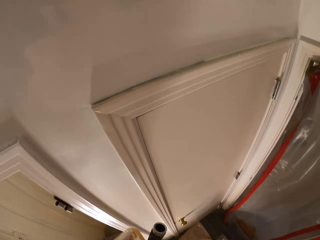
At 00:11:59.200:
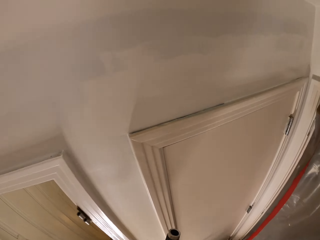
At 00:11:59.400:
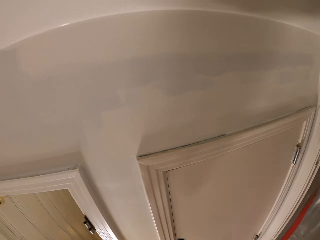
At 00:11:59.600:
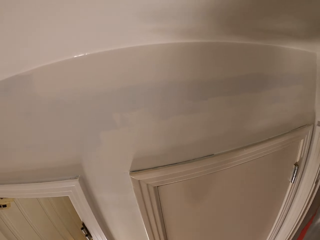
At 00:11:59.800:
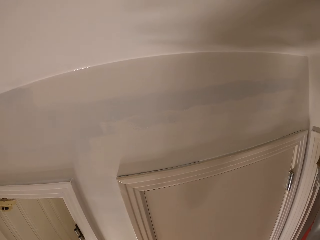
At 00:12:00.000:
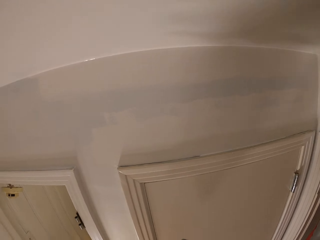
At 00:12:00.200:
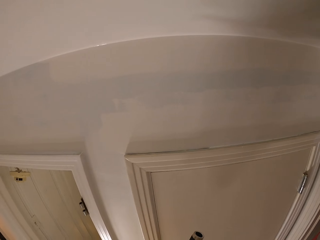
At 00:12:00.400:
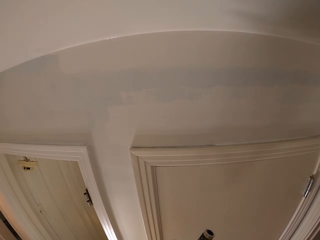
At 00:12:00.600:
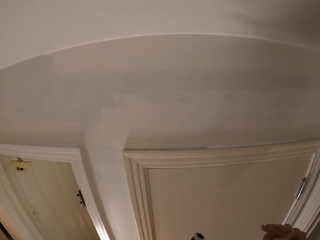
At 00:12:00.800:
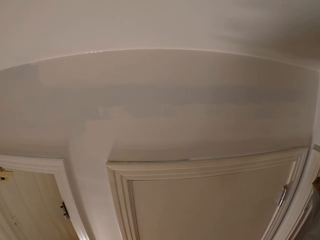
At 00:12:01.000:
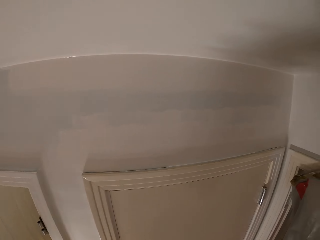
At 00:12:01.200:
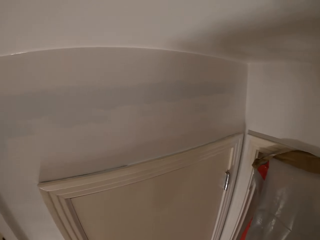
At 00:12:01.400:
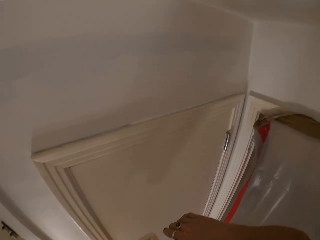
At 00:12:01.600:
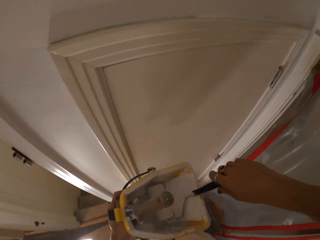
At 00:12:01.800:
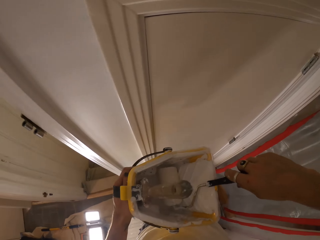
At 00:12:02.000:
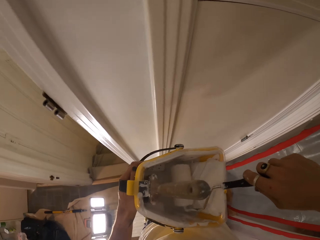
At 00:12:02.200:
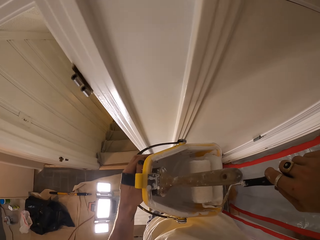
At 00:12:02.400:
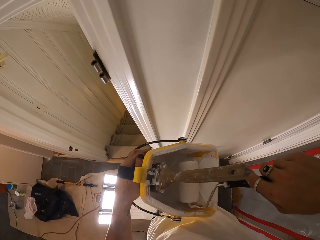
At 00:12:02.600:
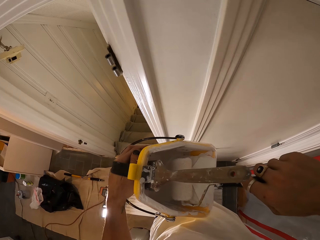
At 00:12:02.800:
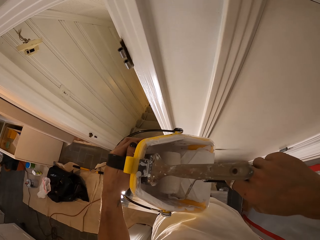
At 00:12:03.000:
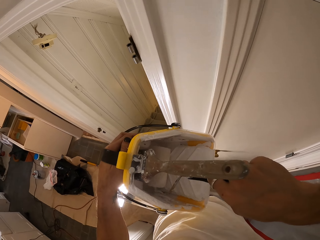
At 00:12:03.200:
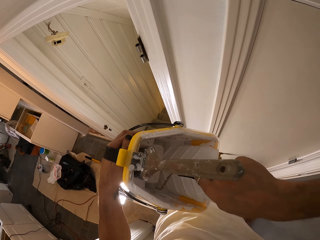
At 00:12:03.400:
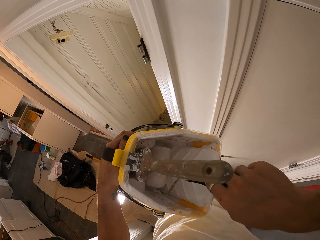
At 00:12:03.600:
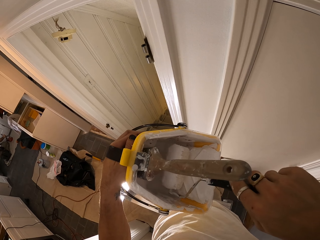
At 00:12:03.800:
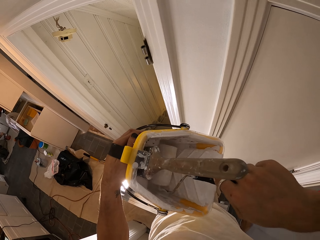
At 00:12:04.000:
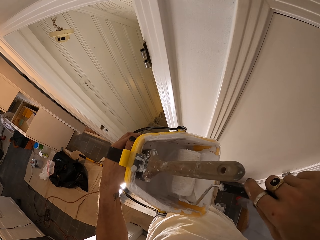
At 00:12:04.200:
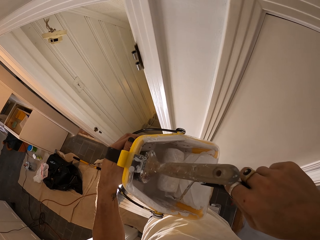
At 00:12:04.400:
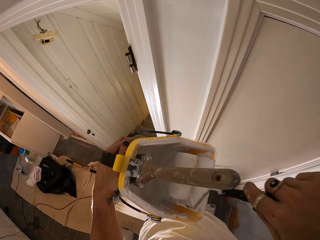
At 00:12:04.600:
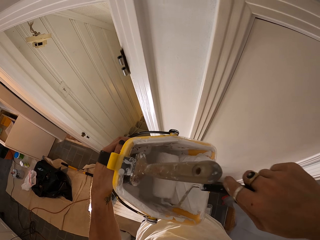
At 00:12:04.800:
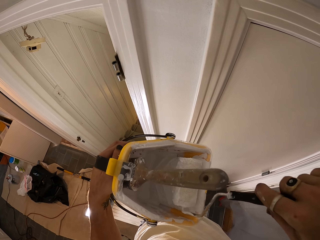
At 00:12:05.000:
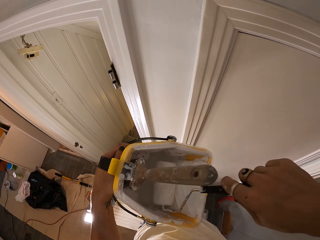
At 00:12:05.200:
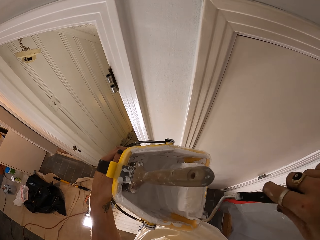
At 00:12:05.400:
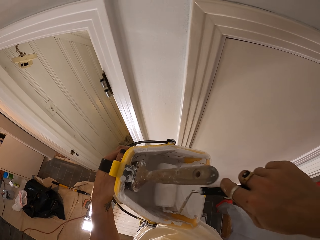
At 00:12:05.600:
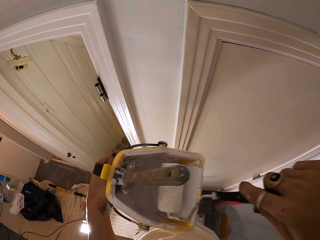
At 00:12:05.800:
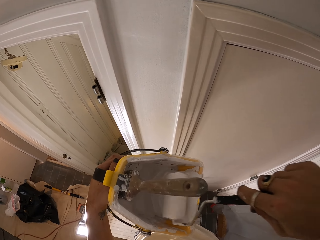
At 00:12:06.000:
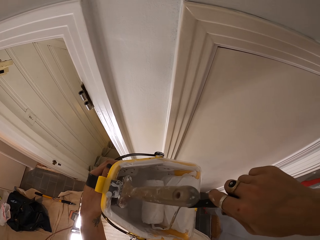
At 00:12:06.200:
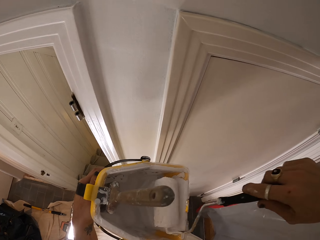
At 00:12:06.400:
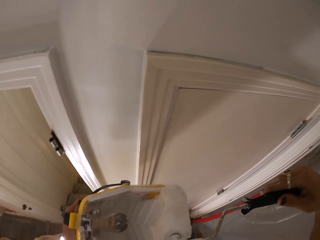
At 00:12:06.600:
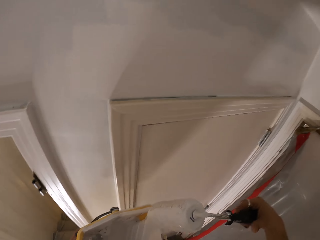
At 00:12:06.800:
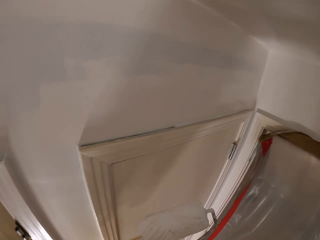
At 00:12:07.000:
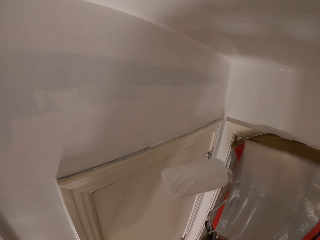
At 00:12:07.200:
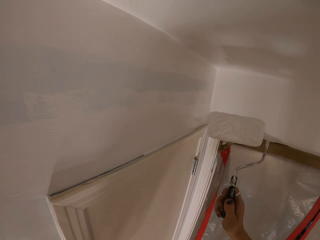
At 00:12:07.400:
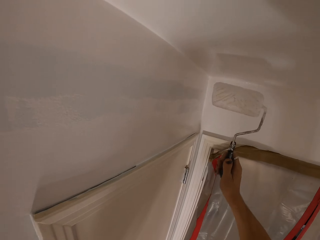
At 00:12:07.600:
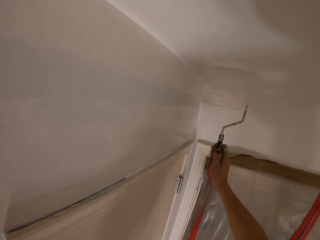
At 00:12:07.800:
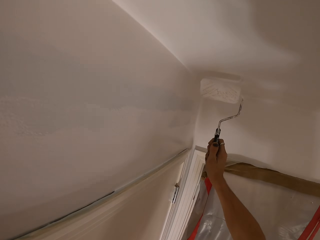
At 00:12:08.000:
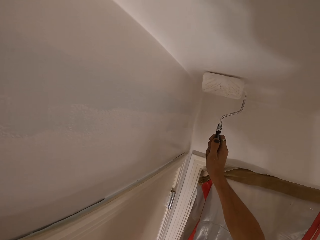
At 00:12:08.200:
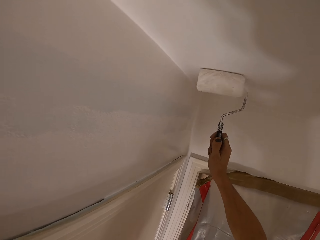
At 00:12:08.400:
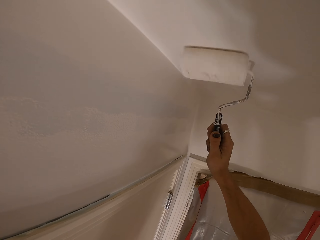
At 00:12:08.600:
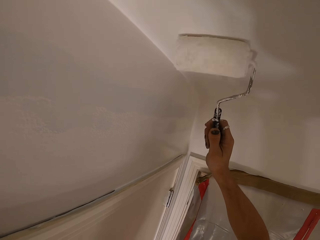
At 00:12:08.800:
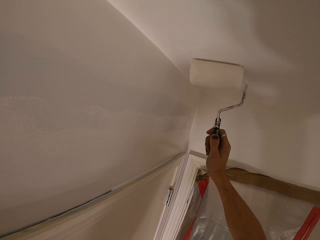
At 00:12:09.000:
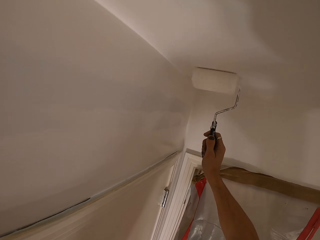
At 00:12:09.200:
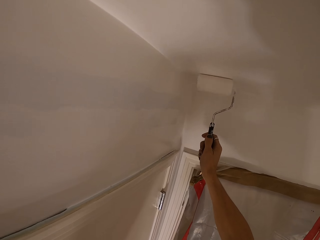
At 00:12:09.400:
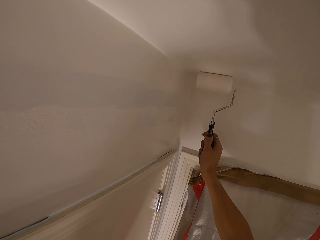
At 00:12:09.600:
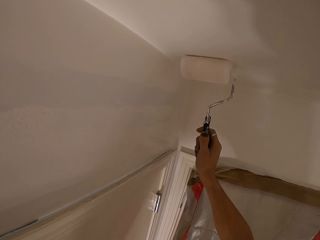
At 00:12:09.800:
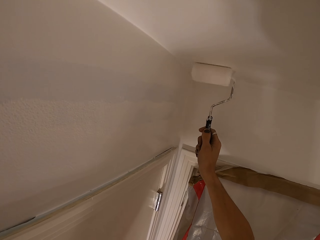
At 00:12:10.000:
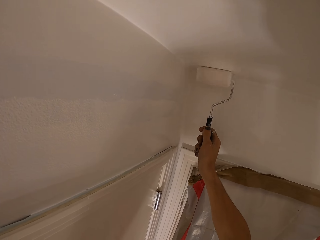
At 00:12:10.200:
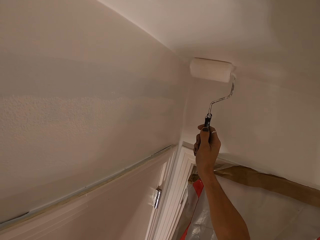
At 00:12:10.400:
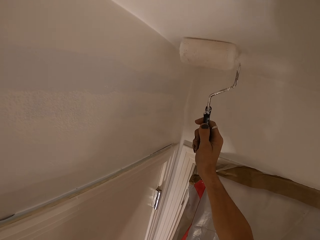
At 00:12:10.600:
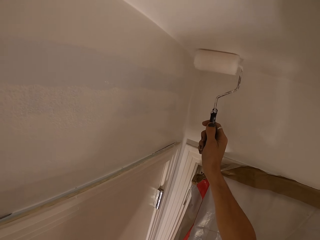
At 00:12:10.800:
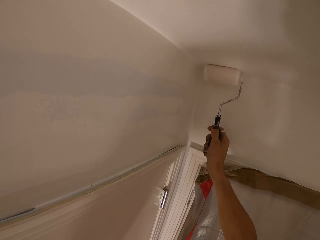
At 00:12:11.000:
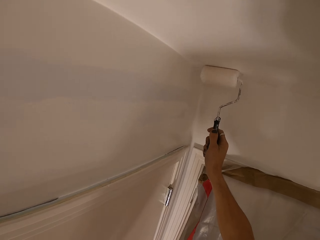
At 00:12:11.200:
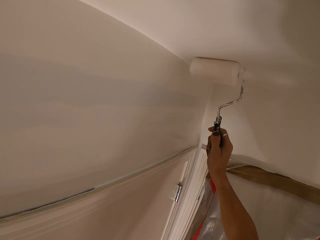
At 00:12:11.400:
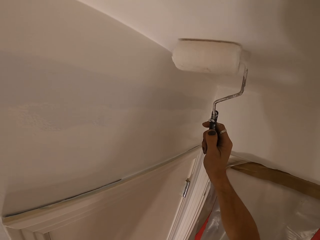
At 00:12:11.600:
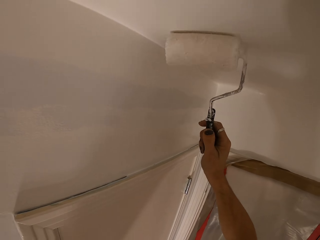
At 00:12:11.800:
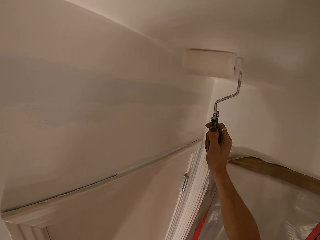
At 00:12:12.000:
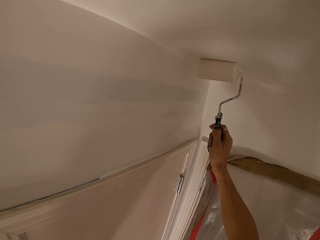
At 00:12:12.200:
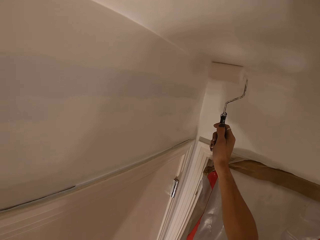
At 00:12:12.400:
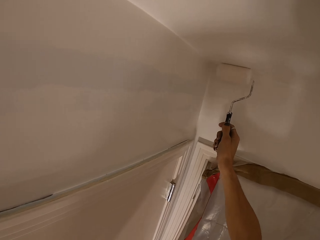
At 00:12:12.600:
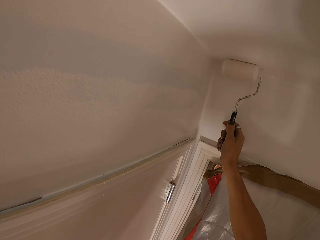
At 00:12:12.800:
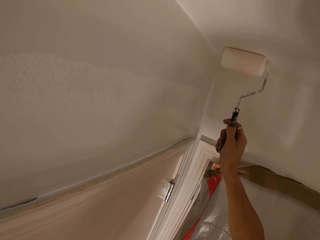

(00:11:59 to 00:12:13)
The camera wearer wipes his hand to the trouser. He picks up a brush. He takes a roller. He paints a wall.

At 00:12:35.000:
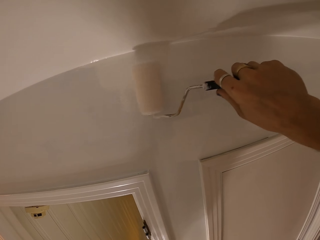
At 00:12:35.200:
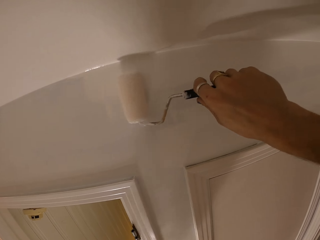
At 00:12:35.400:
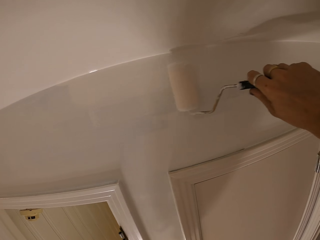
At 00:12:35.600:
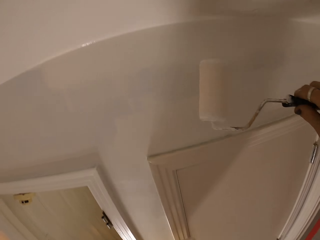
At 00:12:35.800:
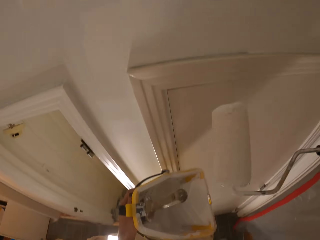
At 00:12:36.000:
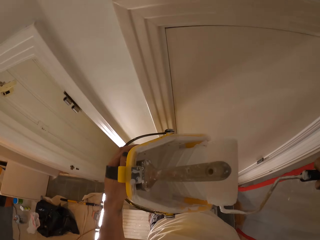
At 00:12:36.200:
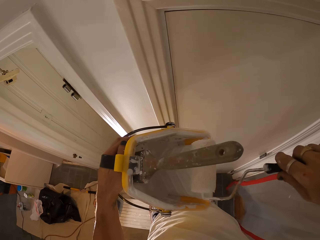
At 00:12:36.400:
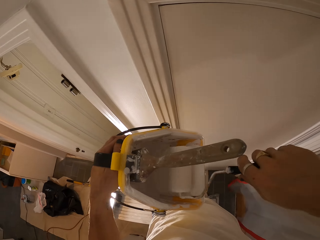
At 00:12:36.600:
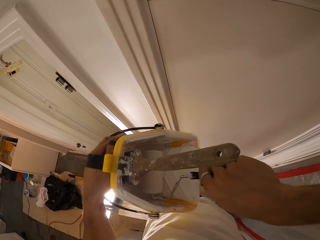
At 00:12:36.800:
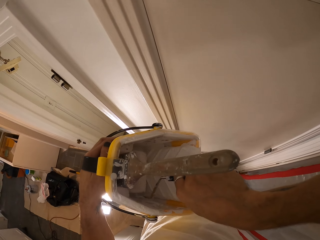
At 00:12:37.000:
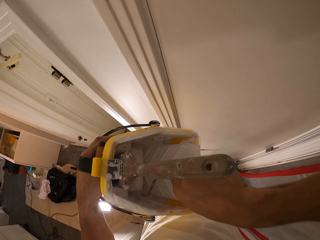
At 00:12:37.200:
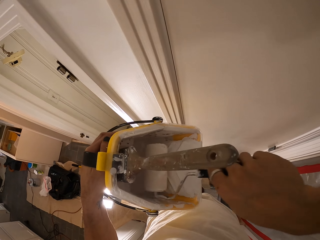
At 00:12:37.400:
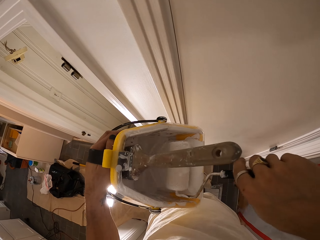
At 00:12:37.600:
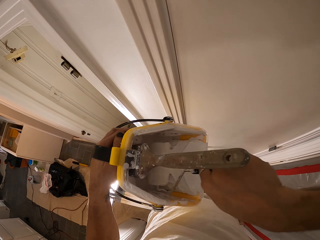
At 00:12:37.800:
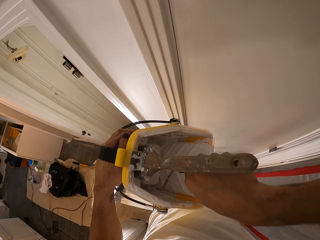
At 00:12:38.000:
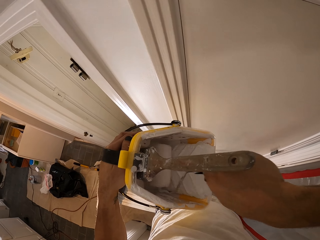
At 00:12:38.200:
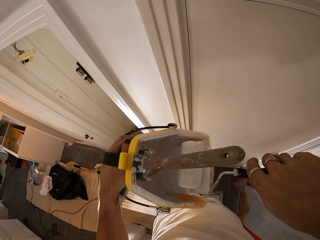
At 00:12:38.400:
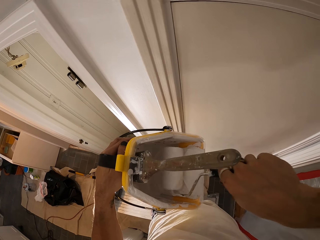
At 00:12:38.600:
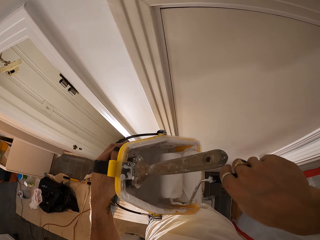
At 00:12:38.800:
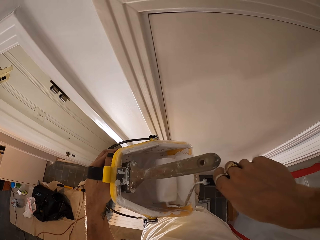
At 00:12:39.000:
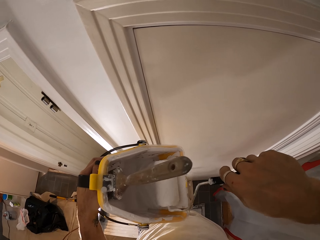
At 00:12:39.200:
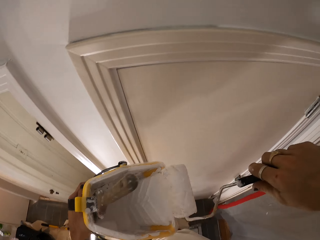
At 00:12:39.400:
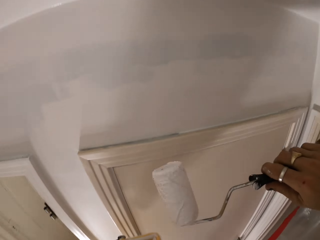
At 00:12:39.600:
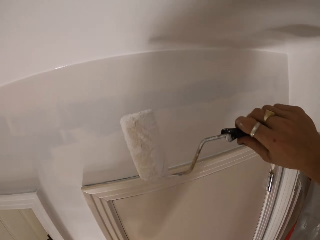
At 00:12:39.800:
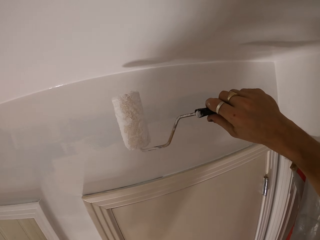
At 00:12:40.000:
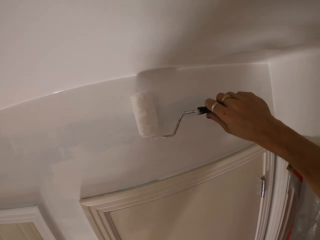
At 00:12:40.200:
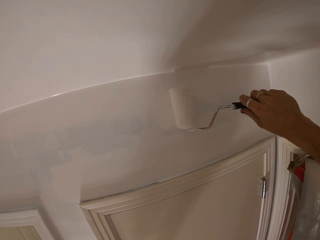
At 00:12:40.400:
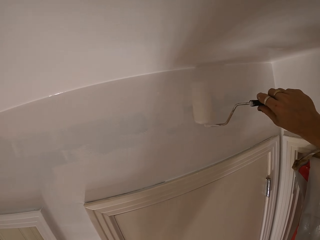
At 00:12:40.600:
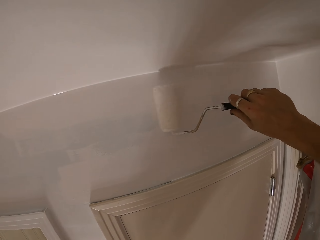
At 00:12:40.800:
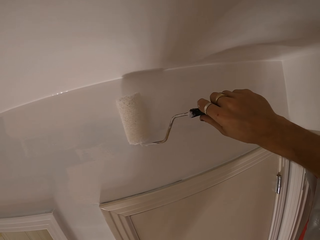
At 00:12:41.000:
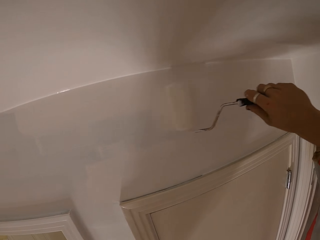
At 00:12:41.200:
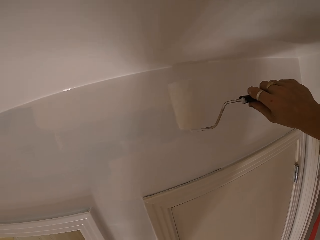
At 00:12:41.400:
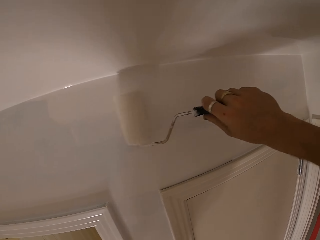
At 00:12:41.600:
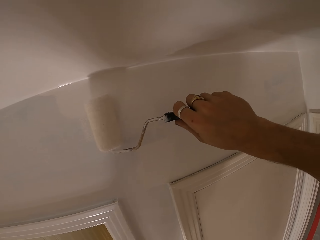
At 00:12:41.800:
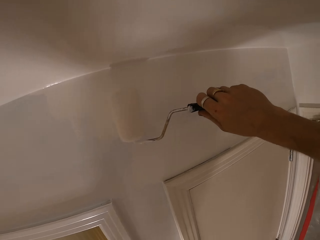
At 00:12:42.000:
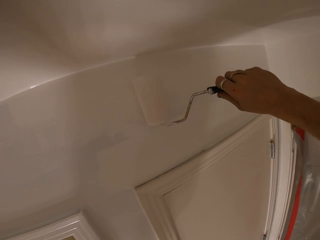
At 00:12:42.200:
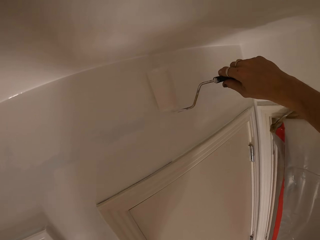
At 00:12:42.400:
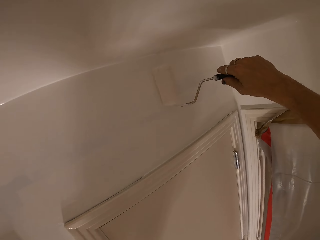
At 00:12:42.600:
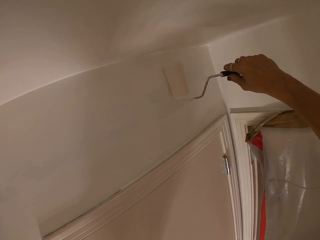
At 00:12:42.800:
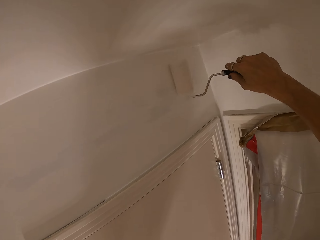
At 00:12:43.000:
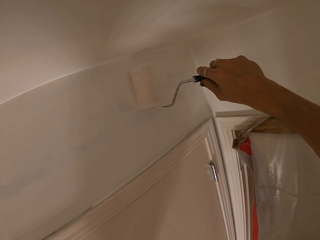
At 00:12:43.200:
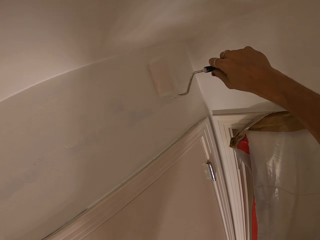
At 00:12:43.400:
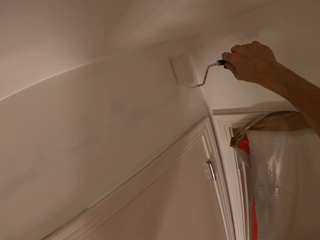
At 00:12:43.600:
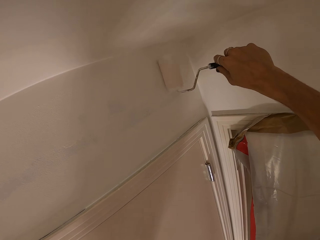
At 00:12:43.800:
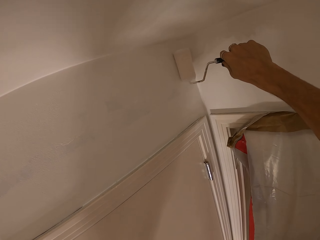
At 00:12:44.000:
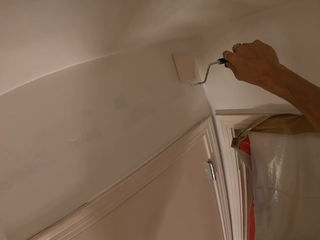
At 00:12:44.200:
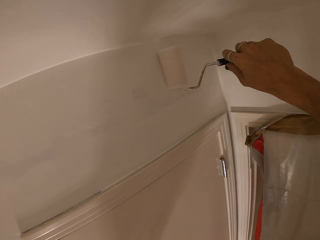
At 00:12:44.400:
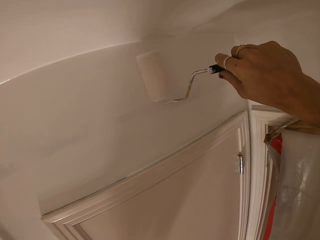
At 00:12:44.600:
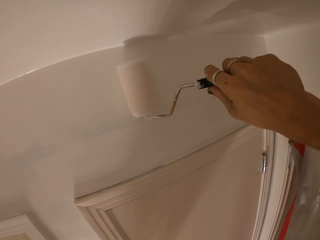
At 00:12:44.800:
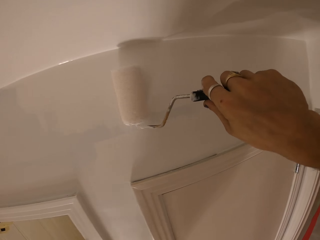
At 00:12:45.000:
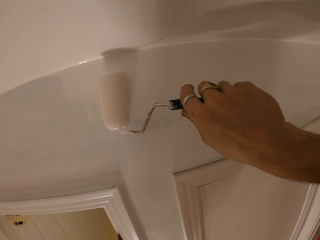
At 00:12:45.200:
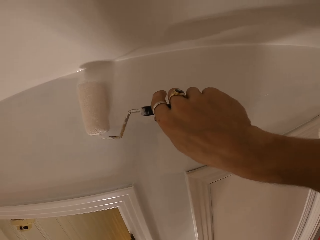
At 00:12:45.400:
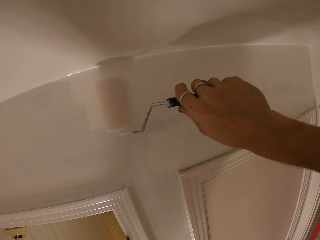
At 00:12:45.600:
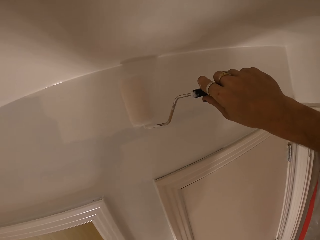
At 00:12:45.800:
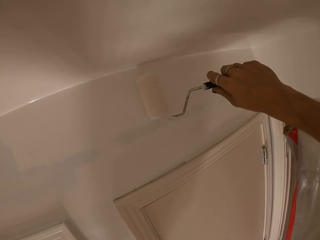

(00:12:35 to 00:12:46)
The camera wearer dips the brush in the paint. They paint a wall.
